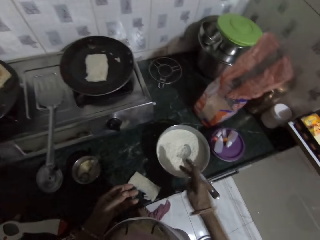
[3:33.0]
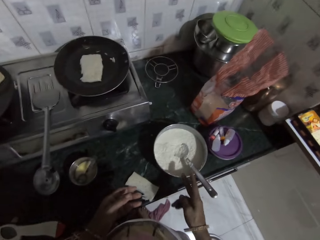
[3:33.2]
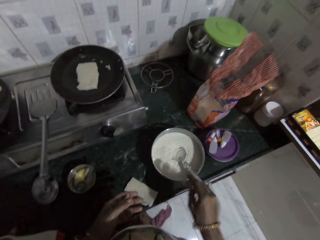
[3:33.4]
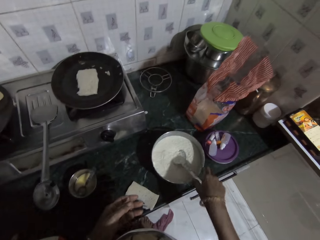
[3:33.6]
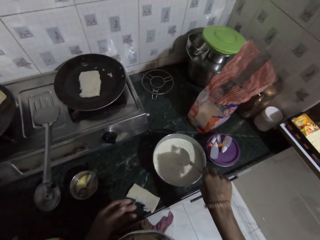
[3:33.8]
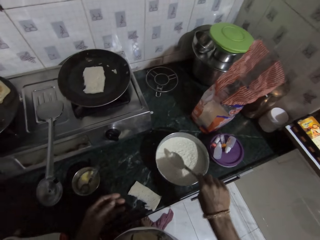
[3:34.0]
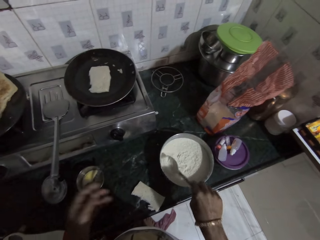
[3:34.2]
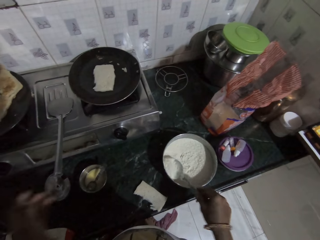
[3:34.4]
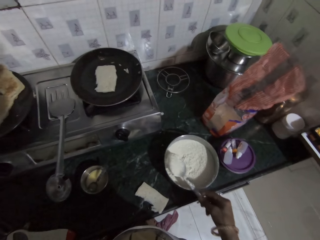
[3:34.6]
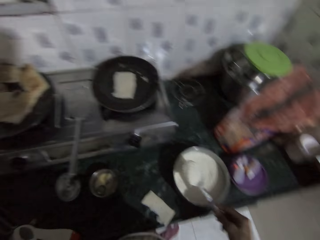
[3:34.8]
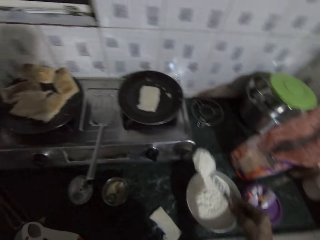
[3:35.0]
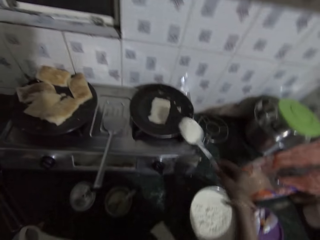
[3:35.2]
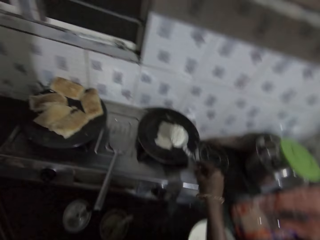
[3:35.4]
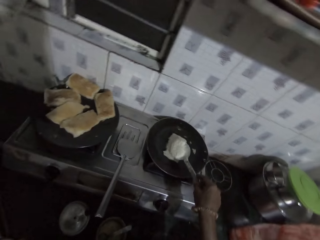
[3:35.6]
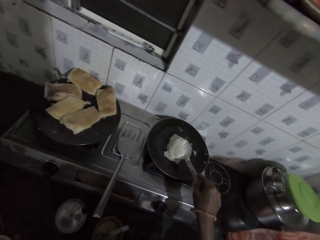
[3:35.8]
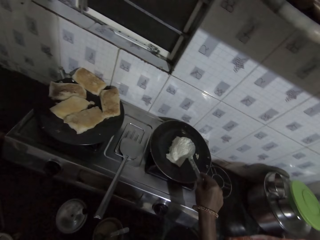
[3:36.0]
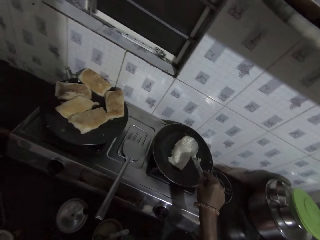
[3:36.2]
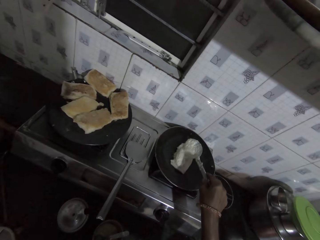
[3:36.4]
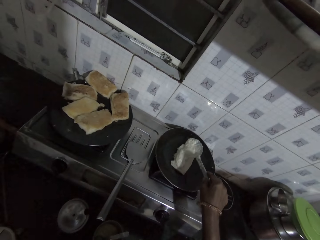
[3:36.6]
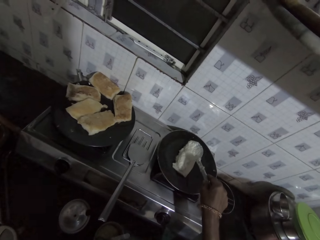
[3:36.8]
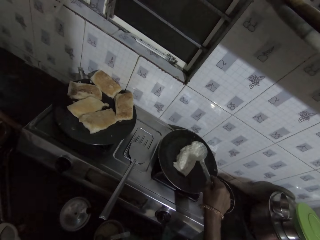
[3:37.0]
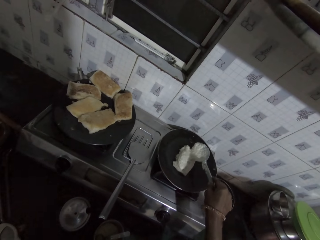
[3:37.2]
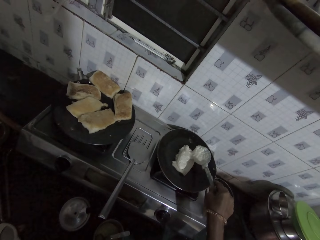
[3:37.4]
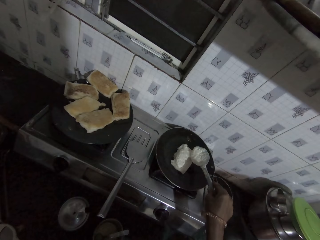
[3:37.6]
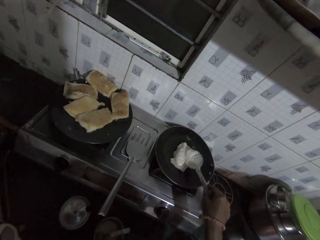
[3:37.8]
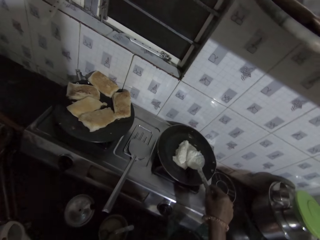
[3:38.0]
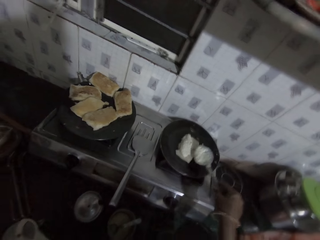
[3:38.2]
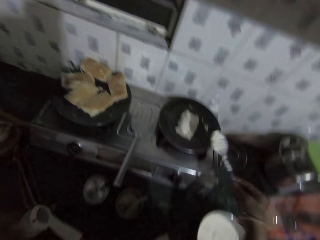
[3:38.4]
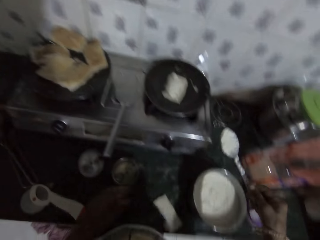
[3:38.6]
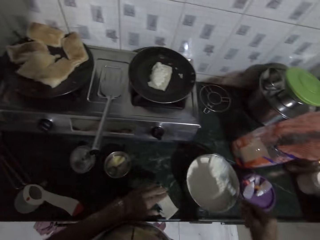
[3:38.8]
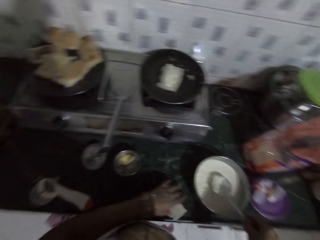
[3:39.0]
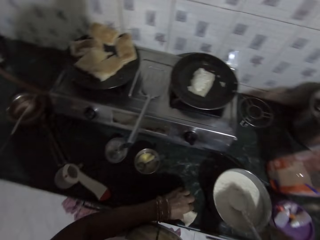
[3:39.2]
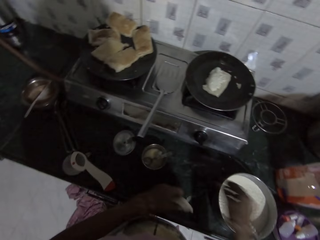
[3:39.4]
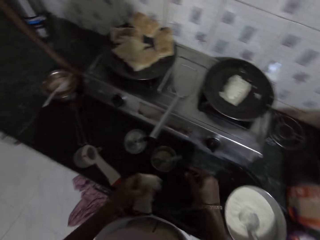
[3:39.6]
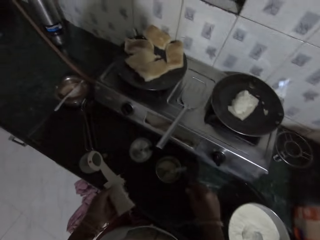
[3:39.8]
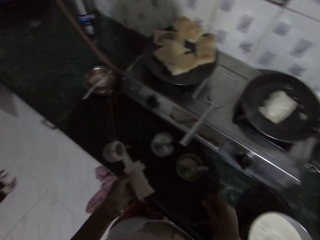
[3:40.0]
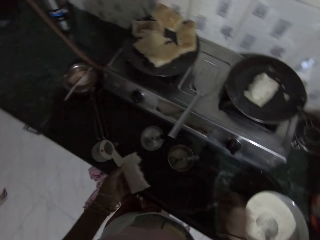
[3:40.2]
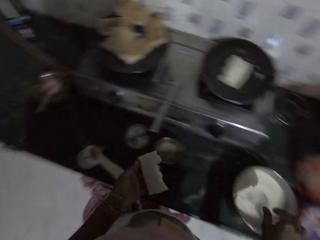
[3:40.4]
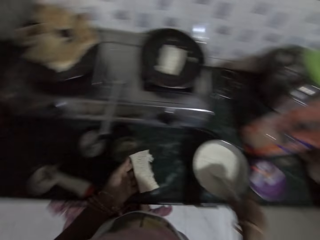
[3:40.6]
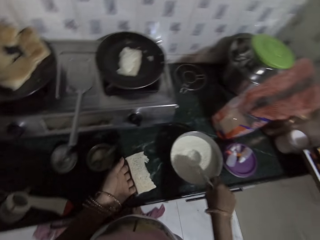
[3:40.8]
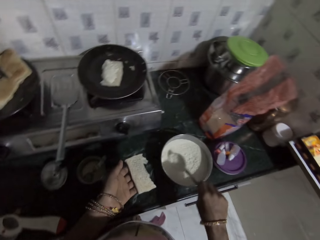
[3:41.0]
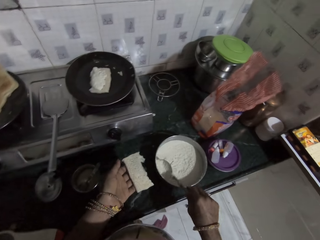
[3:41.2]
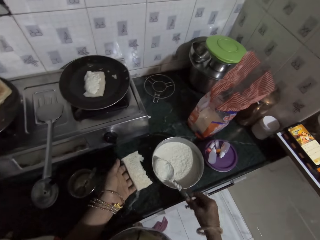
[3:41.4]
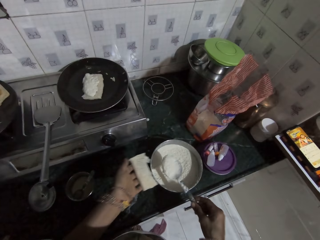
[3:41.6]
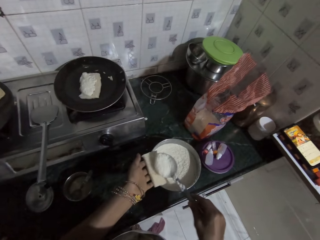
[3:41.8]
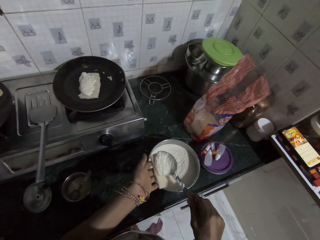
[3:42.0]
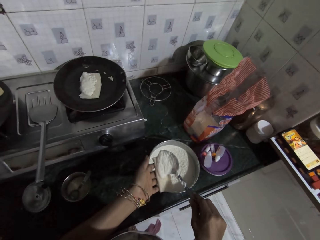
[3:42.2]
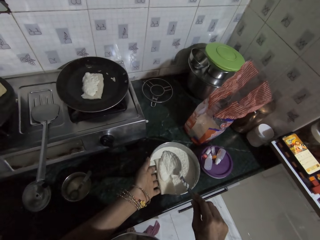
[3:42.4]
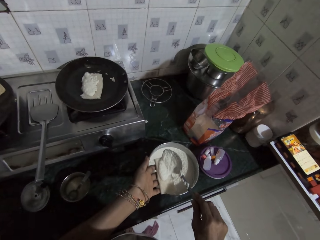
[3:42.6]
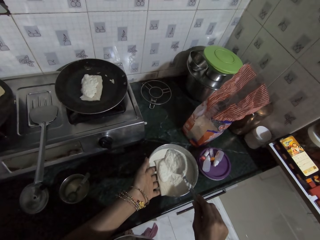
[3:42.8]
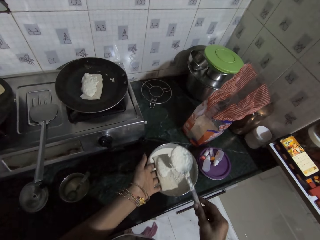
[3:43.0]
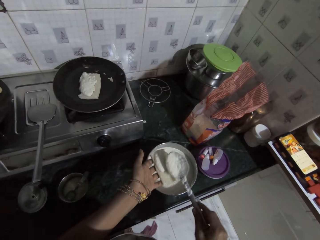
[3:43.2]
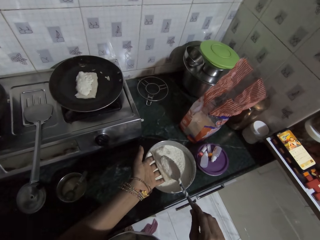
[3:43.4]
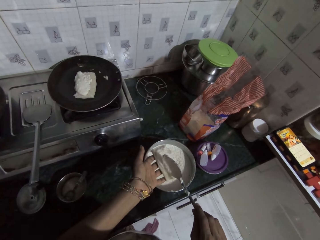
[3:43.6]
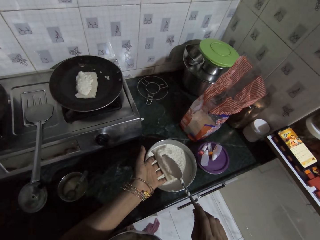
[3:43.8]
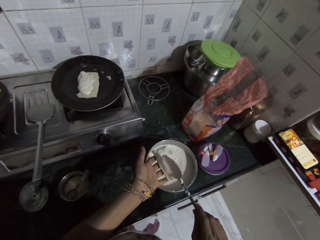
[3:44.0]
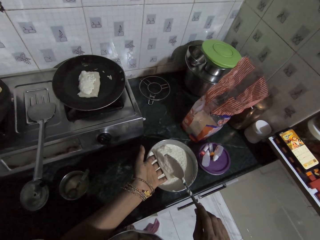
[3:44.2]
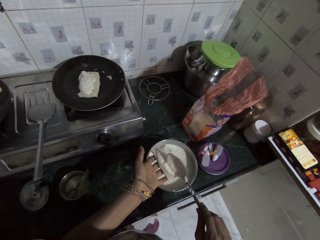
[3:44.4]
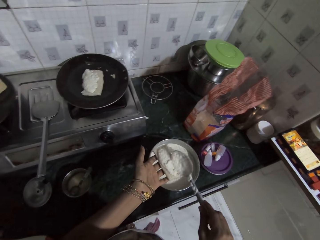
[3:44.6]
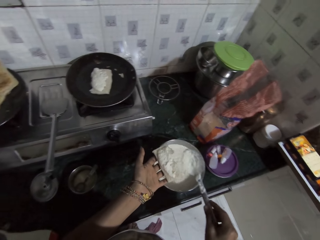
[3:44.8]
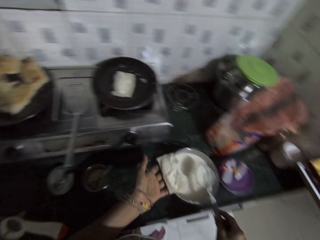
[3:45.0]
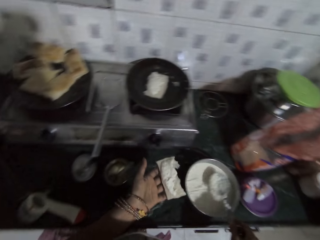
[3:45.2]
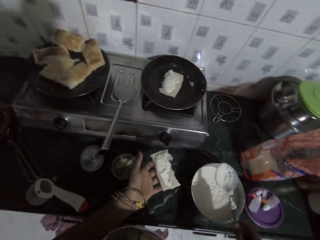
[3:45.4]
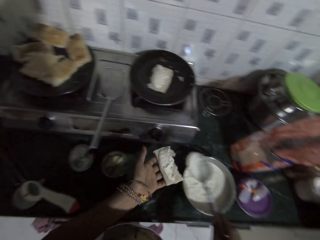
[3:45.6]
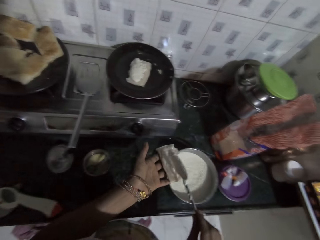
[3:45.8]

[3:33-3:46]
The camera wearer scoops out paste or dough from the plate on the kitchen counter with the spoon with her right hand. She turns the paste on the bread in the pan with the spoon in her right hand. She applies the dough on a beignet. She drops the spoon in the plate with her right hand. She picks the piece of bread from the kitchen counter with her left hand. She scoops out paste from the plate on the kitchen counter with the spoon with her right hand. She turns the paste on the bread in the pan with the spoon in her right hand. She applies the dough.

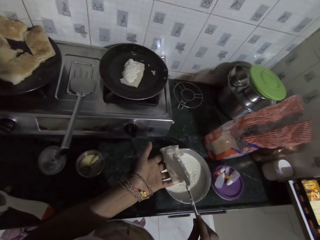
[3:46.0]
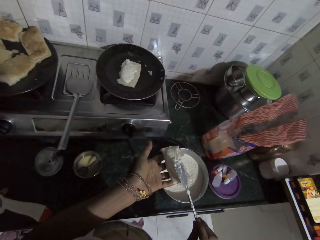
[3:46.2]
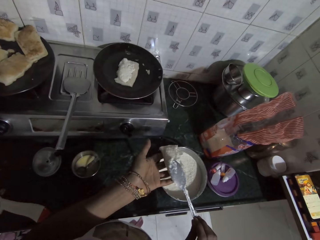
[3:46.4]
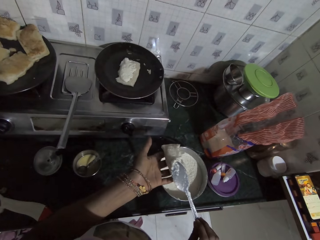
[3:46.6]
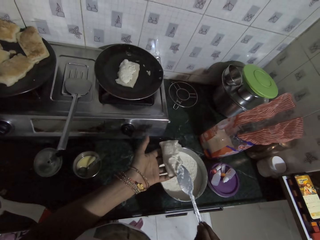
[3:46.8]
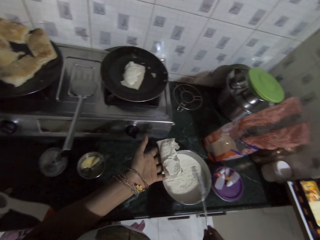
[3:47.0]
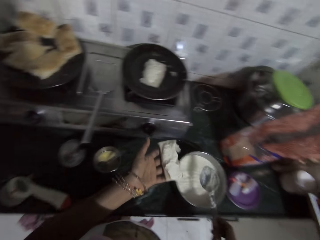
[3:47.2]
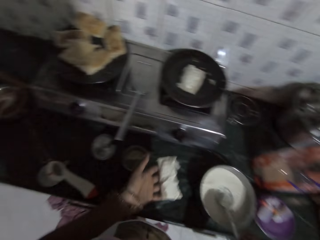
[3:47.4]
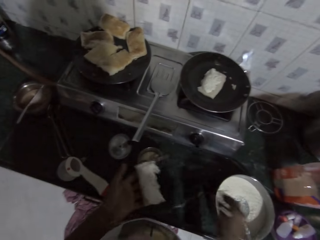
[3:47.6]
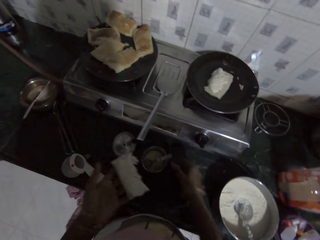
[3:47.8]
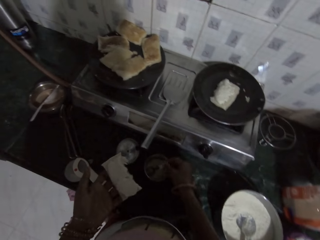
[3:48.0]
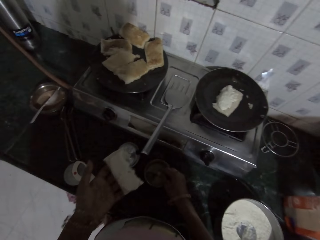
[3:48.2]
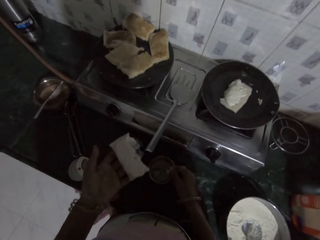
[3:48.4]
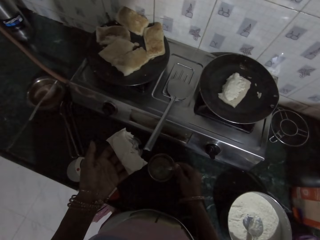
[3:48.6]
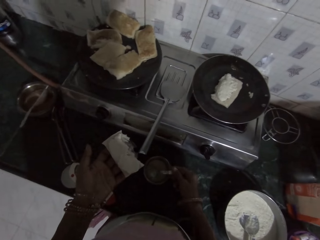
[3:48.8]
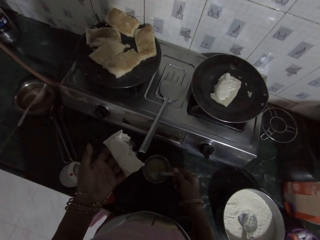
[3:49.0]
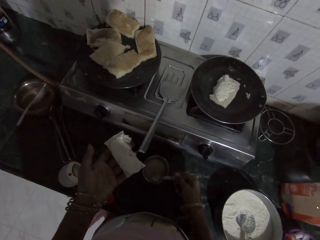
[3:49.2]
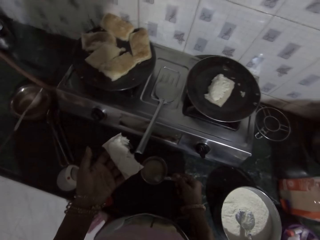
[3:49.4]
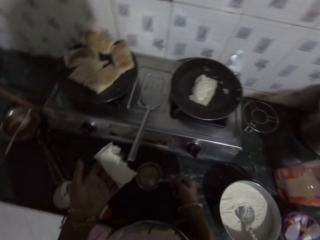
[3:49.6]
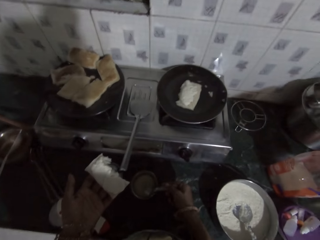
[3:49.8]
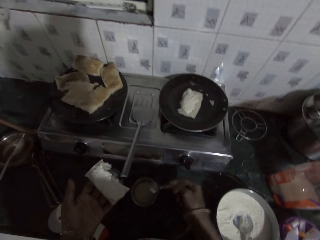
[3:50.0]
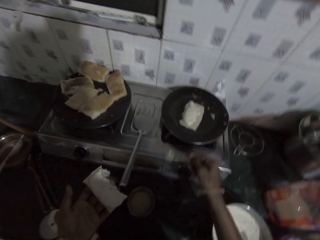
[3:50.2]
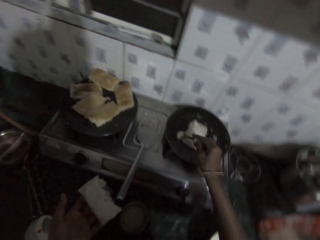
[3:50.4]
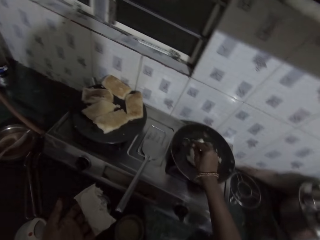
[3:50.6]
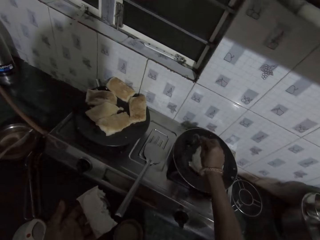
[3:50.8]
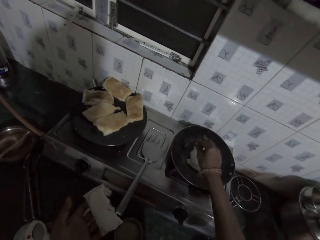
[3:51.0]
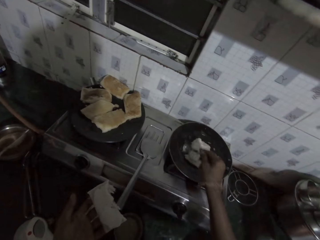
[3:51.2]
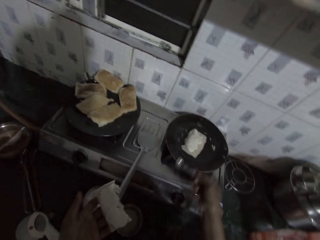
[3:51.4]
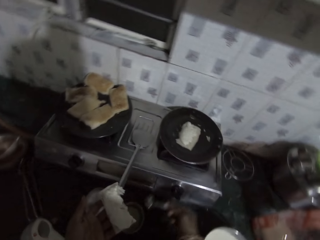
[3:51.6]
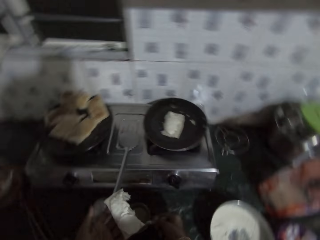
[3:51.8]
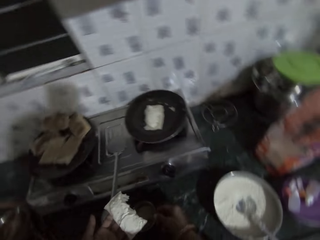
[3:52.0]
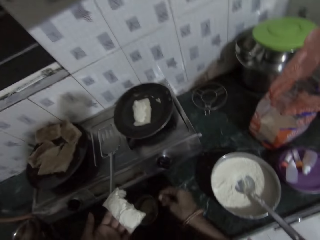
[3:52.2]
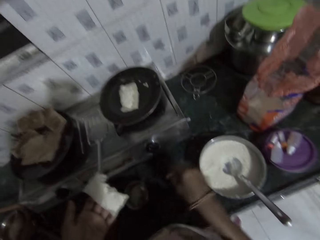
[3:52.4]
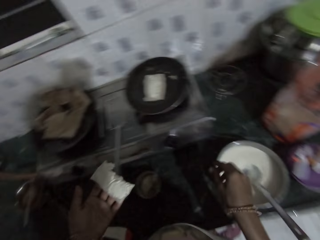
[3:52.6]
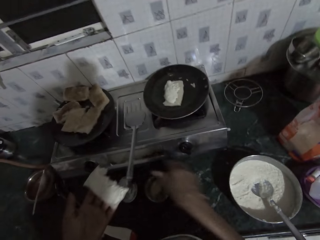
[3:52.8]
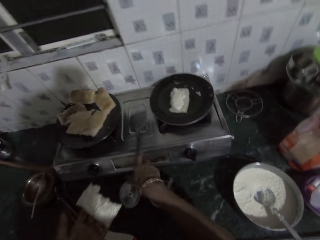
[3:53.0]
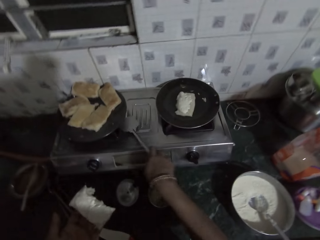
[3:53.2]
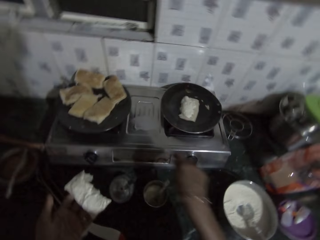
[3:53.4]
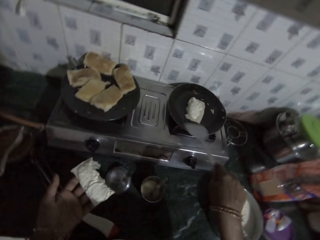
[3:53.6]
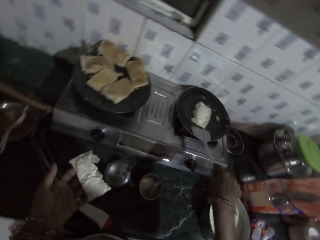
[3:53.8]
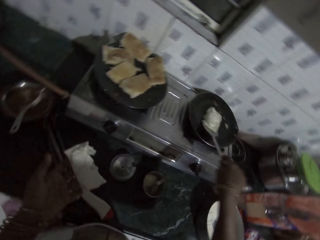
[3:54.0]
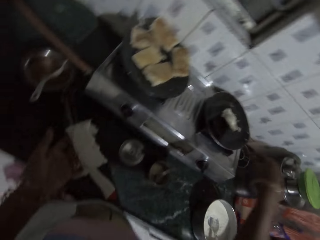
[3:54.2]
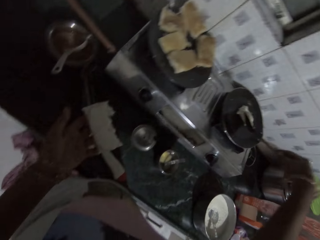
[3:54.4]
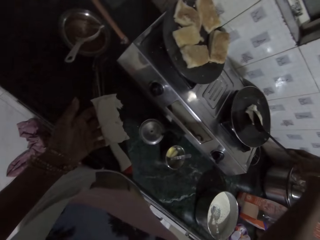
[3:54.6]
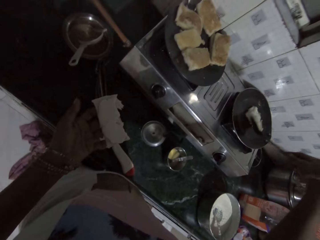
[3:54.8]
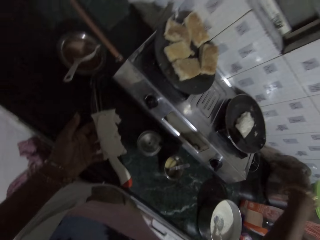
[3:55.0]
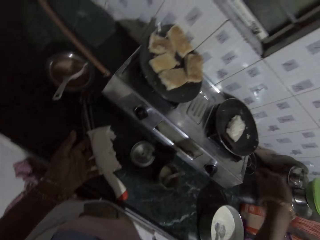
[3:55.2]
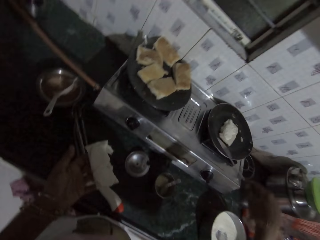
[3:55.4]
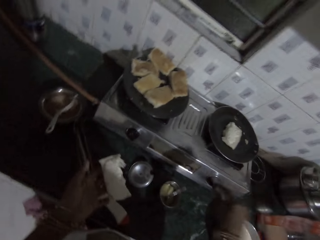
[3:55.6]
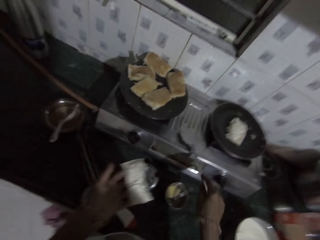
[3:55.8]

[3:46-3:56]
The camera wearer drops the spoon in the plate with her right hand. She scoops out oil from the plate on the kitchen counter with the spoon with her right hand. She picks the spoon. She turns the oil in the pan with the spoon in her right hand. She applies the cooking oil into the pan. She drops the spoon in the plate with her right hand. She picks the spatula from the cooker with her right hand. She moves the bread in the pan with the spatula in her right hand. She lifts the beignet.
